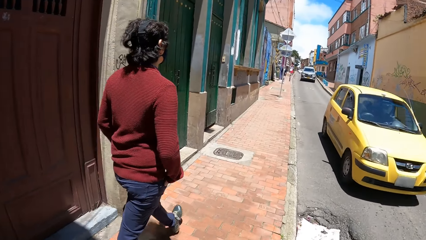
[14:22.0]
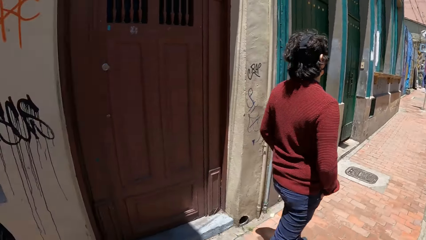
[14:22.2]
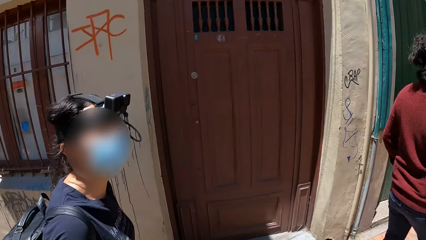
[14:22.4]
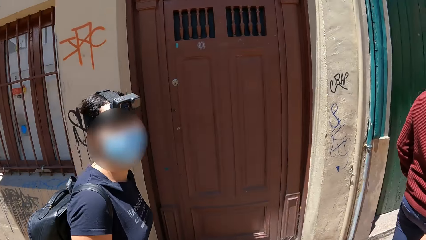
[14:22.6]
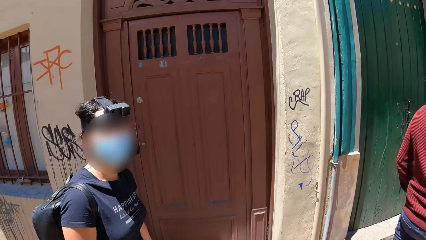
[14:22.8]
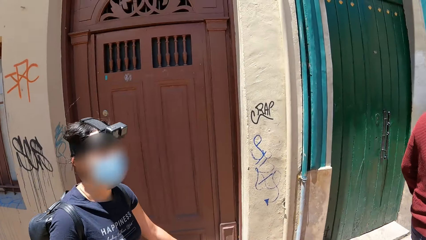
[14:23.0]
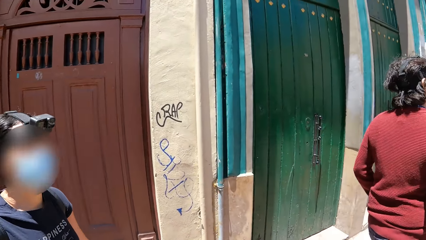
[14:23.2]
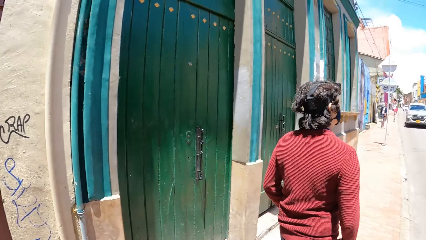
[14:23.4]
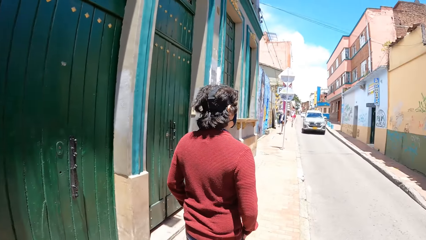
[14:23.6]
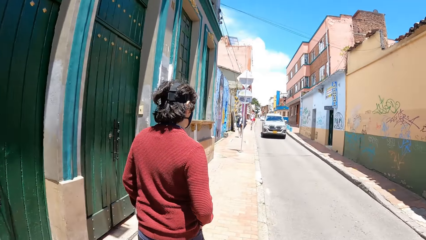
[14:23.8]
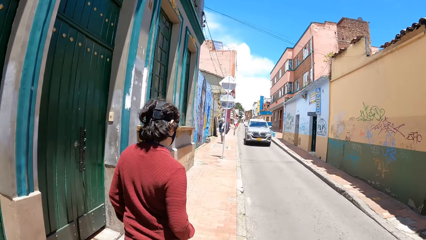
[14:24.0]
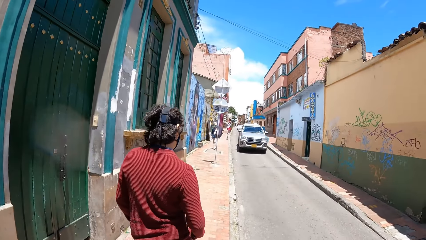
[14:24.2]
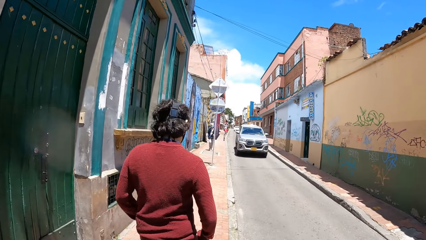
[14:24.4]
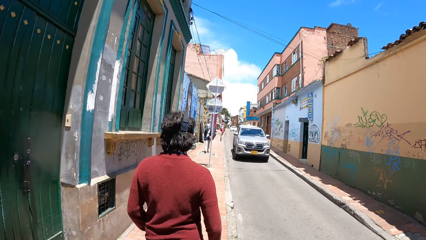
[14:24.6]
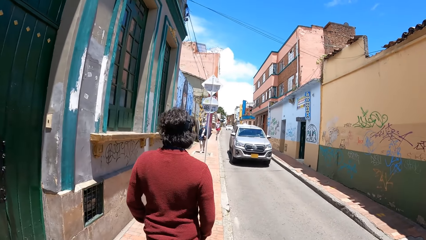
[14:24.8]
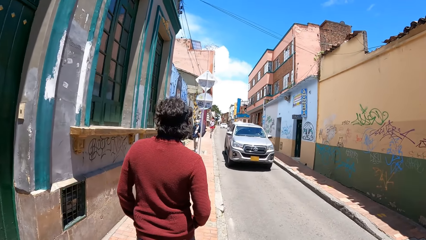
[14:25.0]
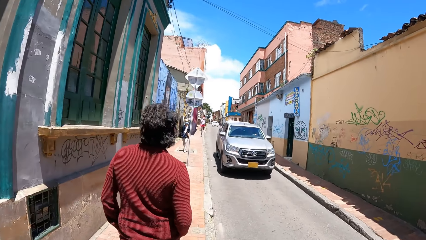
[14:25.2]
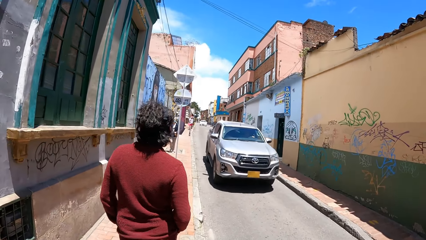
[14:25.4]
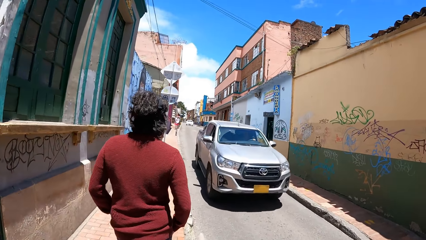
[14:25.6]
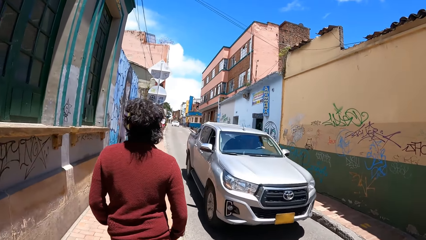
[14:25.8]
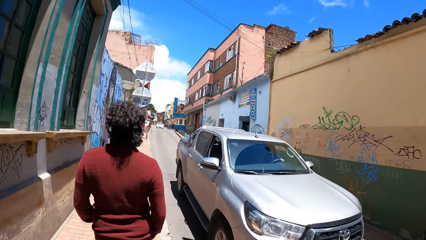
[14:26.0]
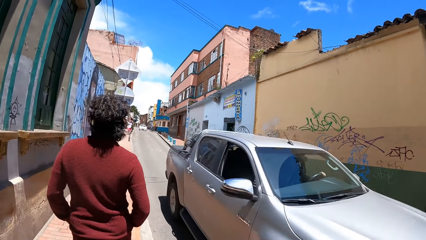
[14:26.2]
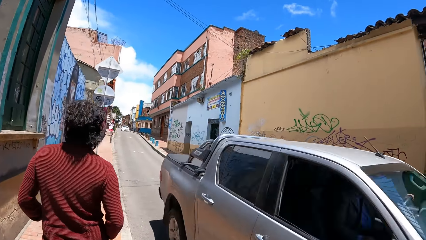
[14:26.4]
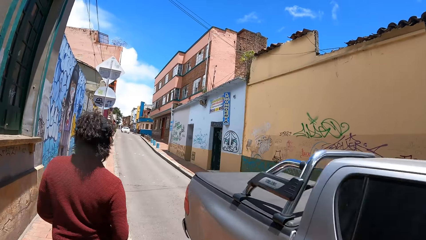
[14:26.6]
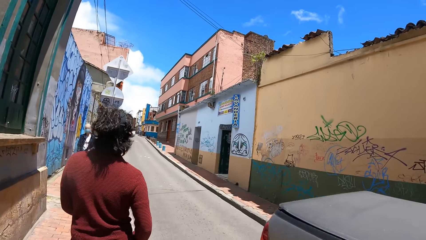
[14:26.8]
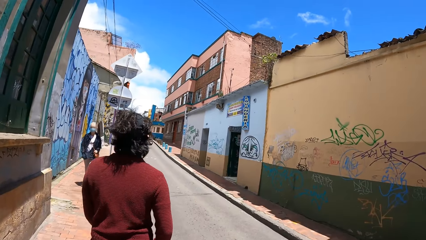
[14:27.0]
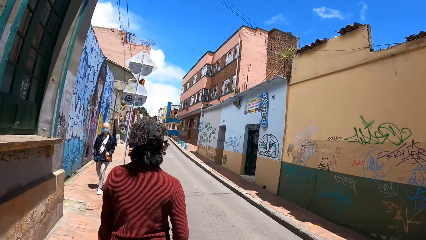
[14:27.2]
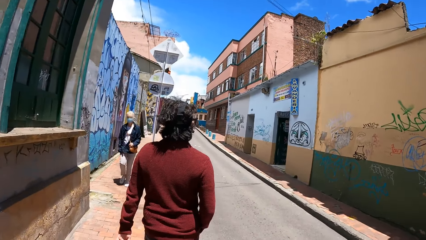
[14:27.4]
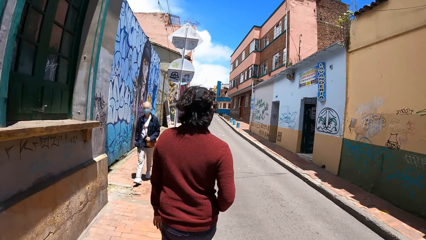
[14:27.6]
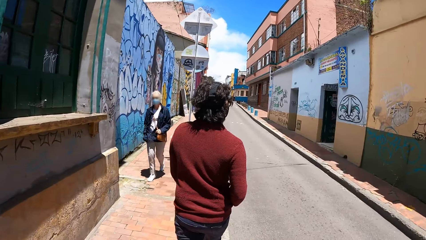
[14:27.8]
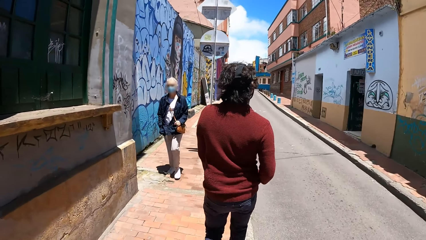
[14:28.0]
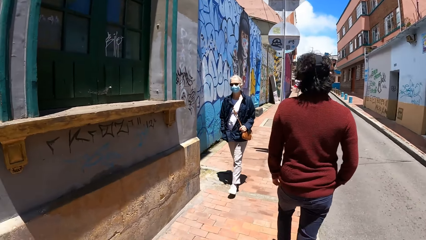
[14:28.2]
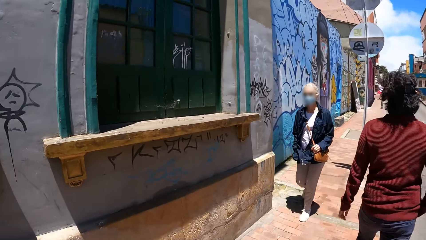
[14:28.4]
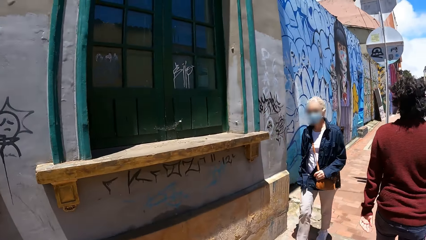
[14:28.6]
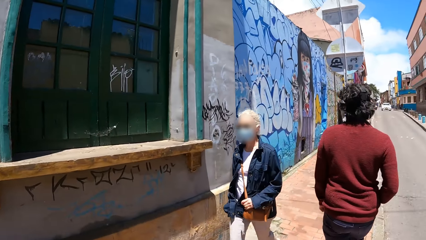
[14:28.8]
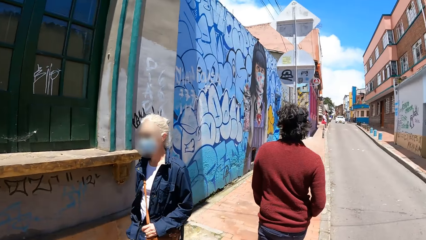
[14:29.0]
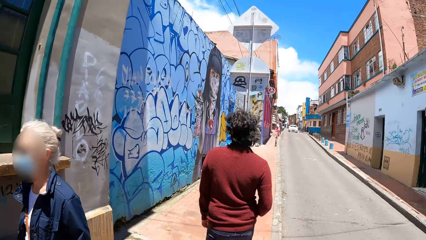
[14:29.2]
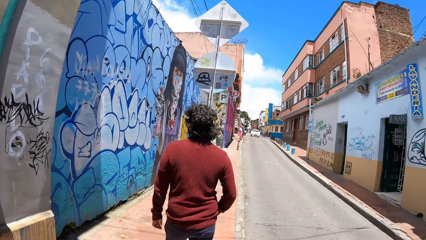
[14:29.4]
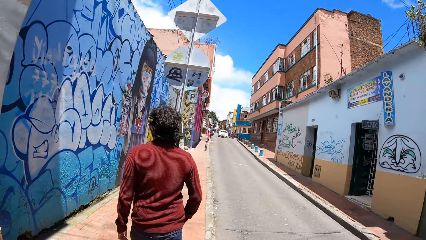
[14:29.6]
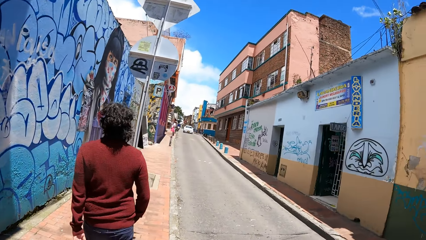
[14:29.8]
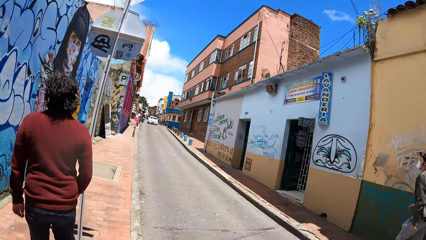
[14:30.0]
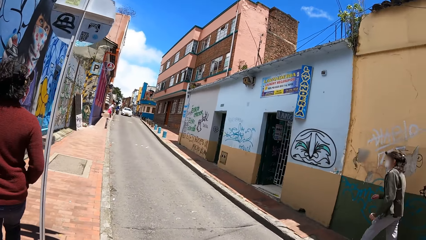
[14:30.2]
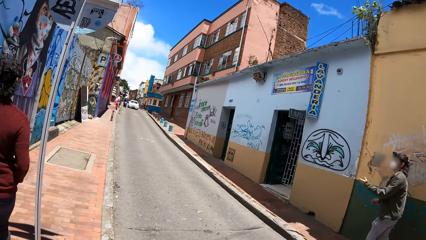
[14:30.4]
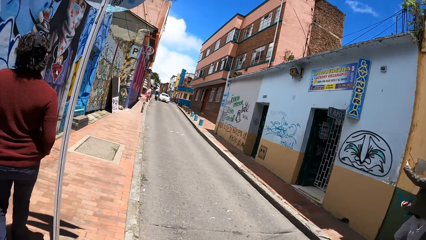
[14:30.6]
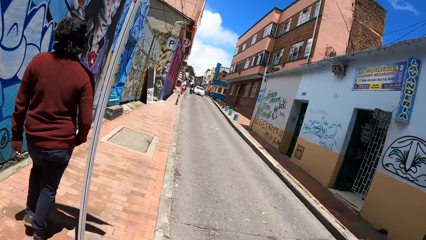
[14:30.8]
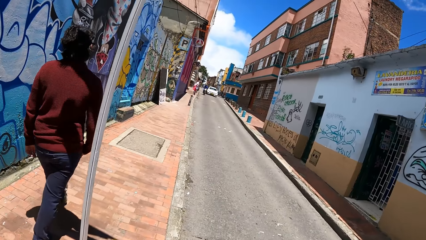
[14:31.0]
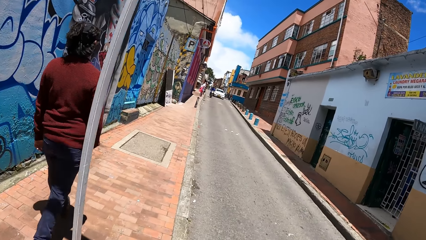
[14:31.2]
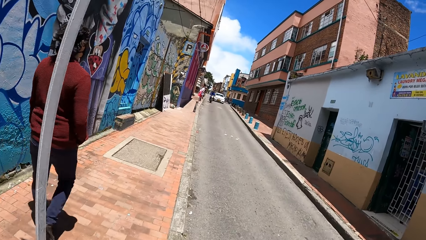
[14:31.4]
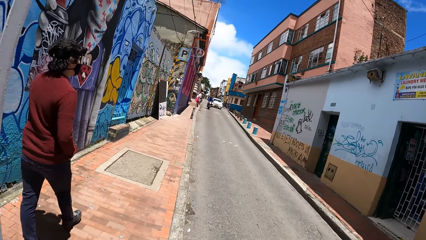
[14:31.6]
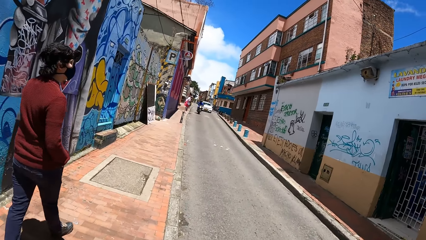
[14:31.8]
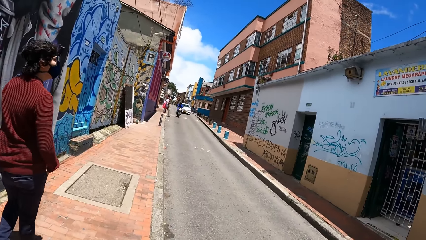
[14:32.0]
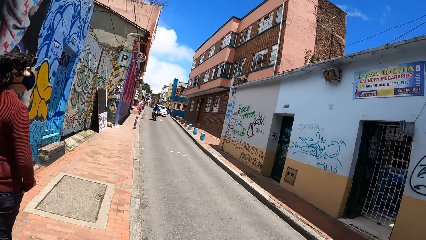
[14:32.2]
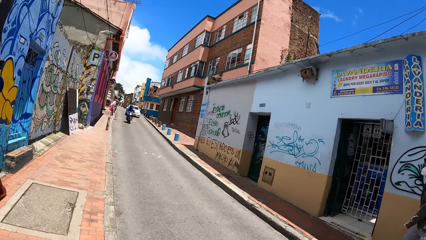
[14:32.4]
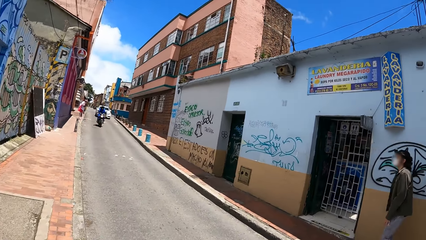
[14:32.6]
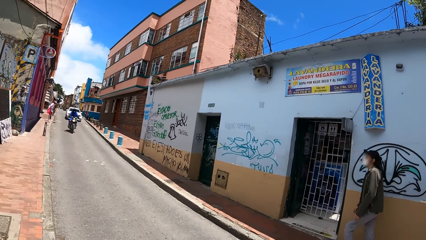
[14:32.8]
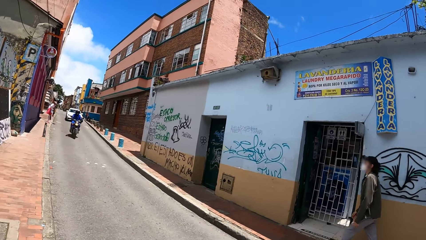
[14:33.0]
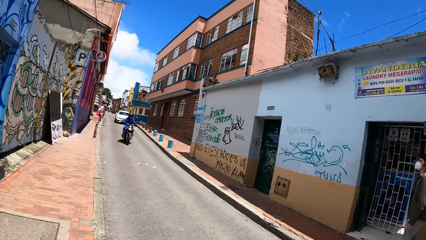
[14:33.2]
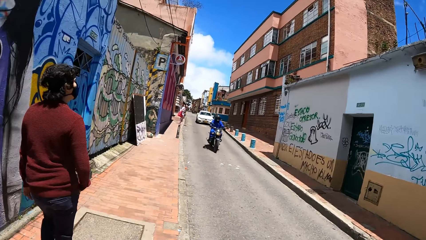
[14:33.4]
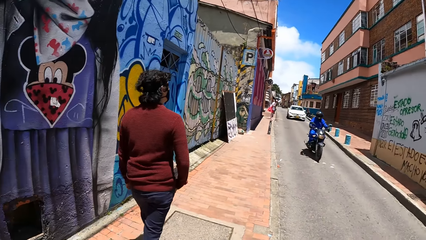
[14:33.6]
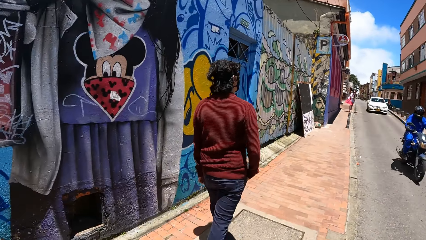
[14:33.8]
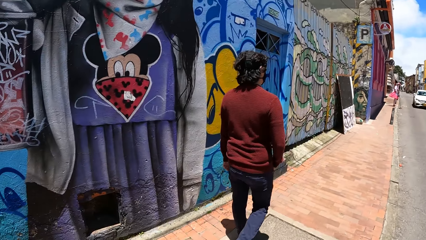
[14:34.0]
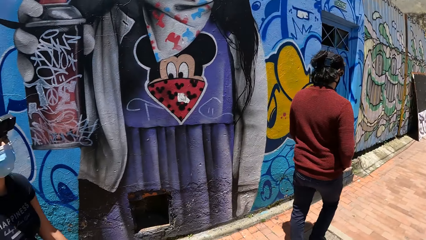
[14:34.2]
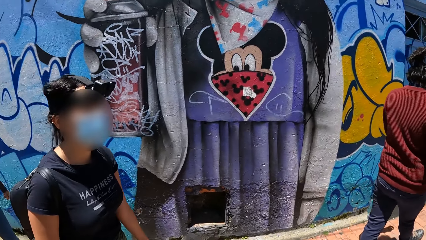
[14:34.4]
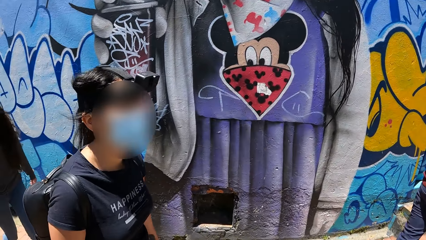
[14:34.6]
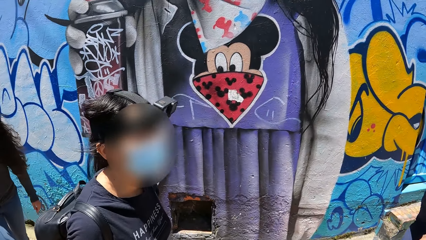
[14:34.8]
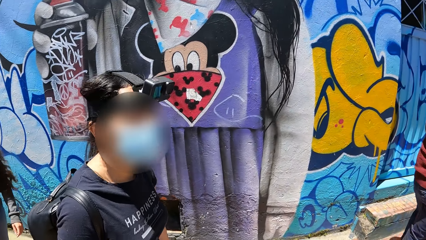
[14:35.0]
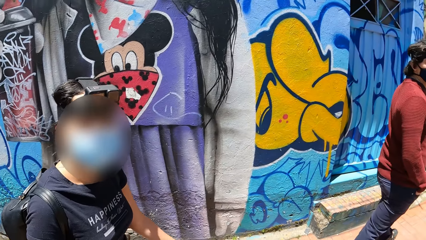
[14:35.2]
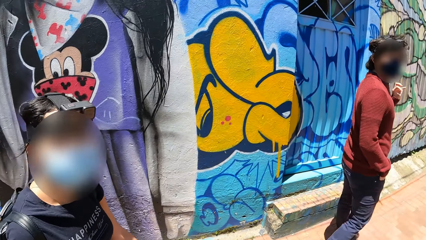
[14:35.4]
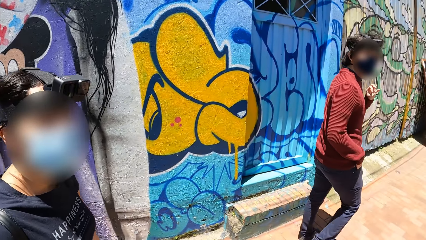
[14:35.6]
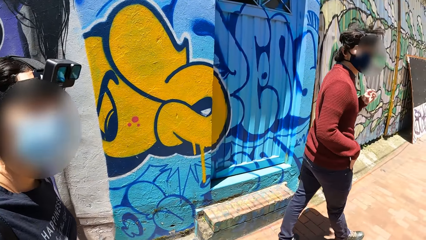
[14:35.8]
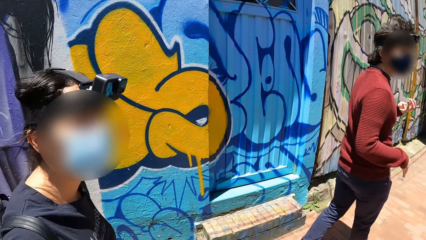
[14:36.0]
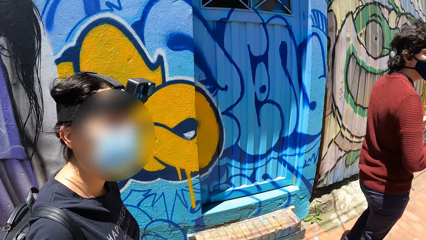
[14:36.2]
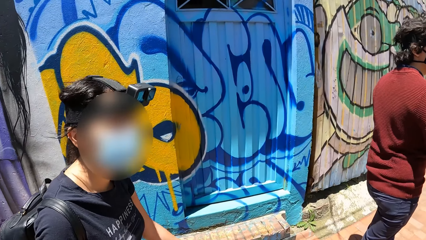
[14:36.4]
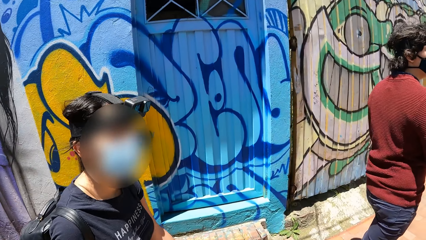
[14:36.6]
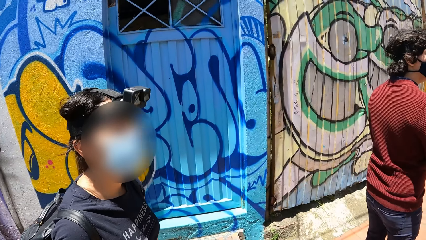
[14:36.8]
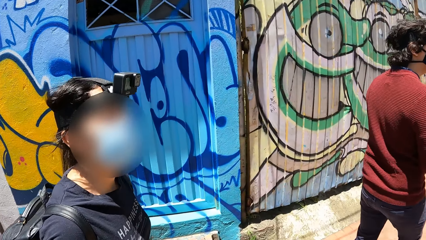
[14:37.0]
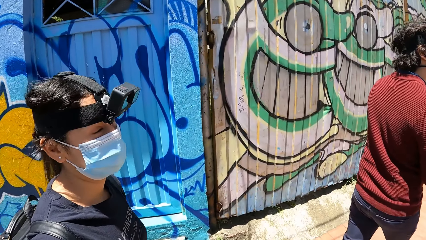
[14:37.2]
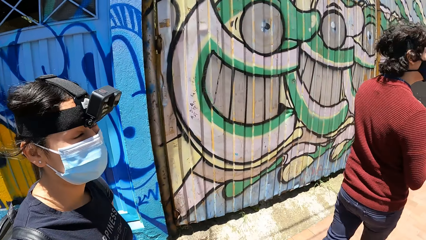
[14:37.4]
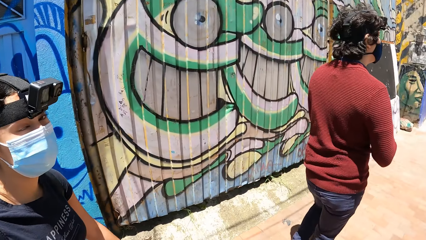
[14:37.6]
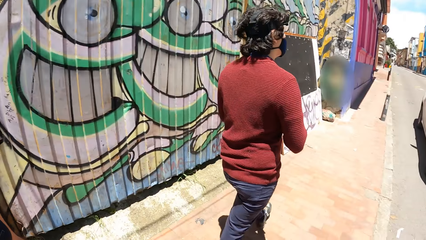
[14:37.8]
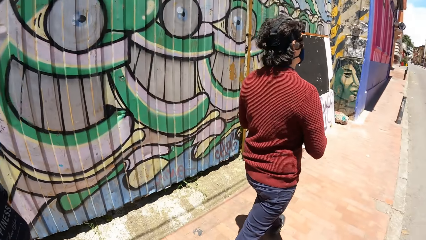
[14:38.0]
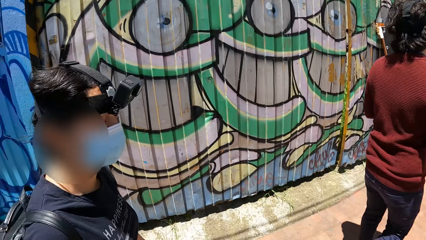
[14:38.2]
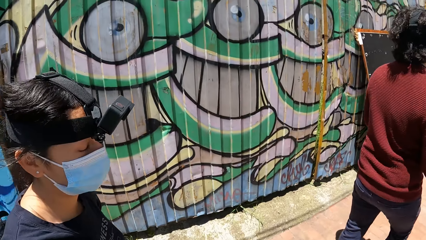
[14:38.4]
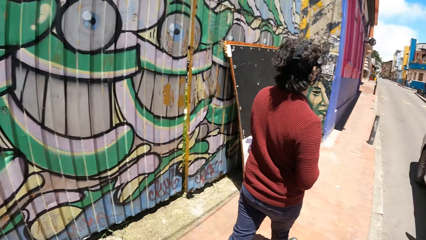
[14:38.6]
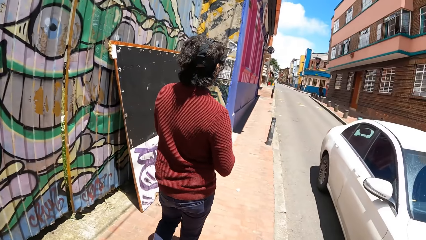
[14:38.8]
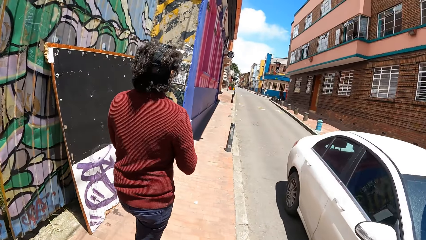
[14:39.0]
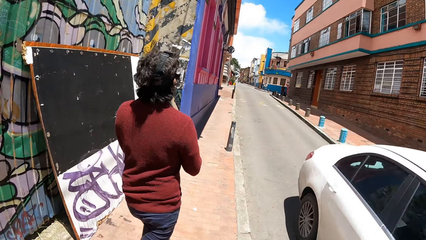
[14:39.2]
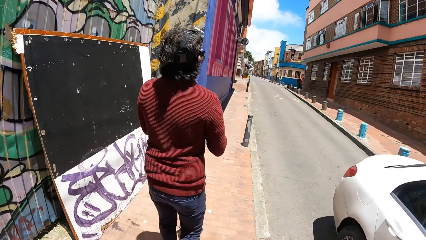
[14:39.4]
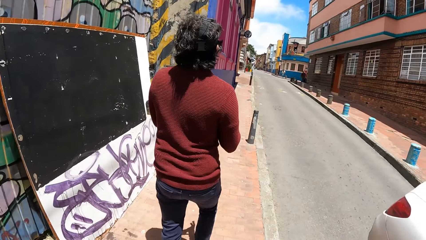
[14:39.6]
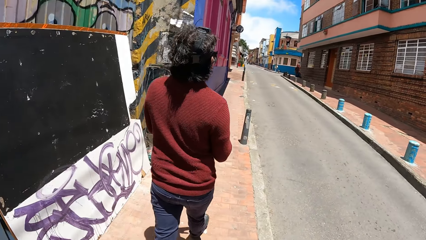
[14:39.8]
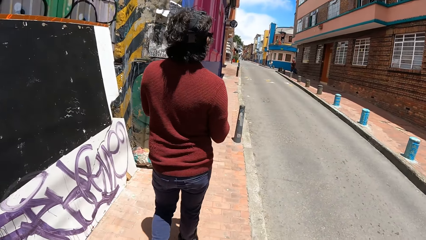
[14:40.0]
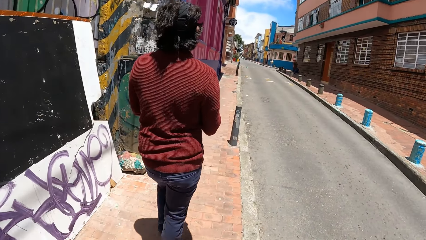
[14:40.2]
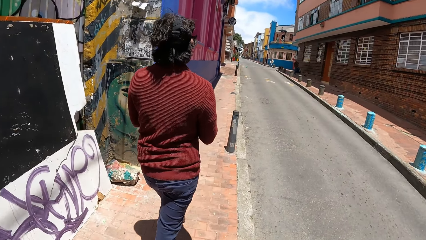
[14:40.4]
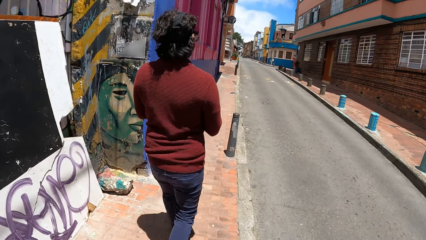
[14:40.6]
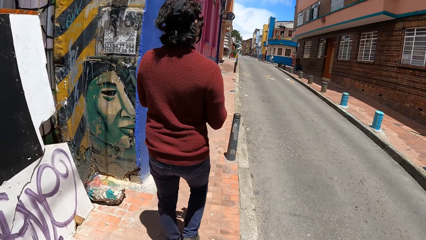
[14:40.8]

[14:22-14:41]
A yellow car drives past the camera wearer and a group of people. A silver pick-up truck drives past the camera wearer and the group of people. A man interacts with the camera wearer and the group of people. A black motorcycle rides past the camera wearer and the group of people. A white car drives past the camera wearer and the group of people.
